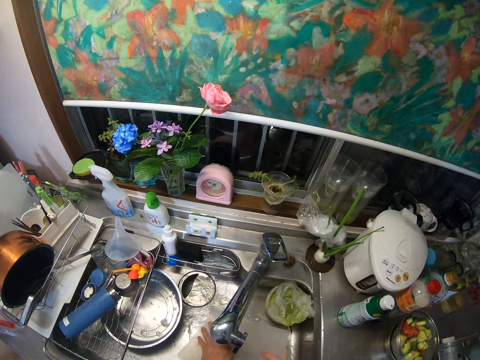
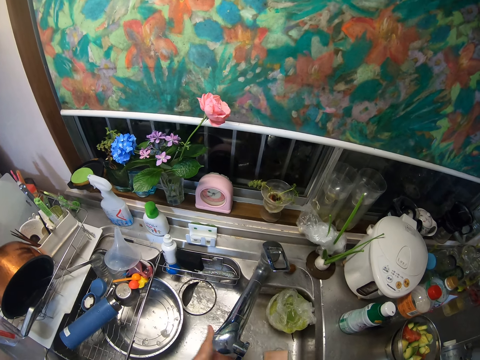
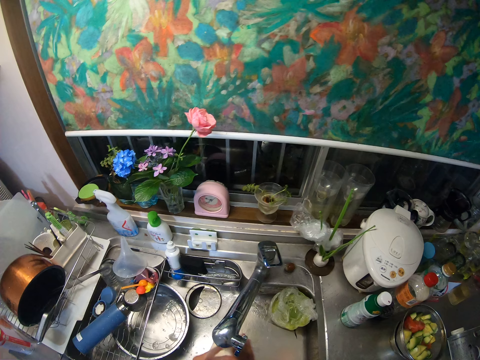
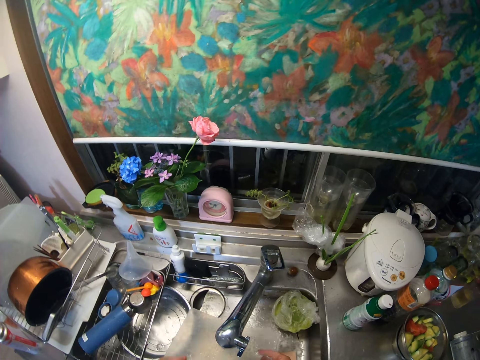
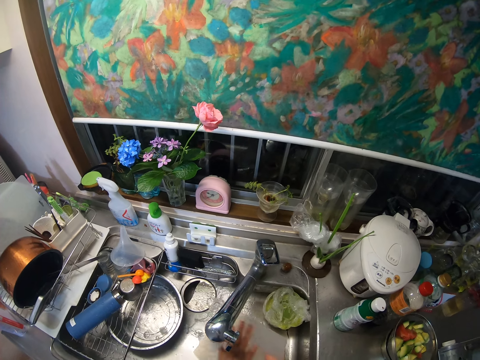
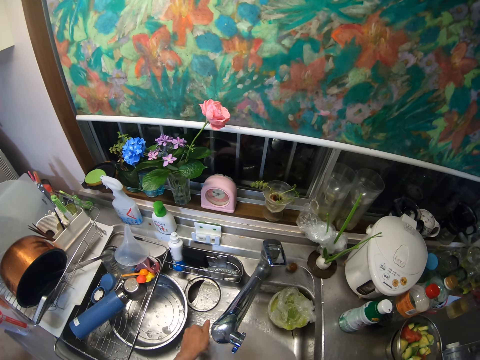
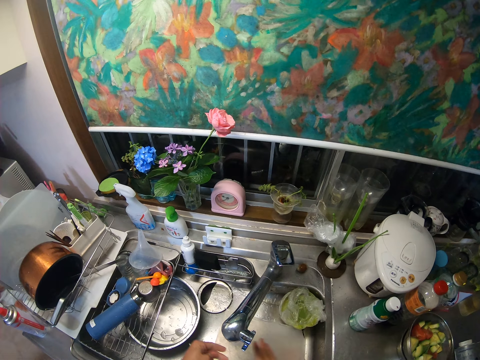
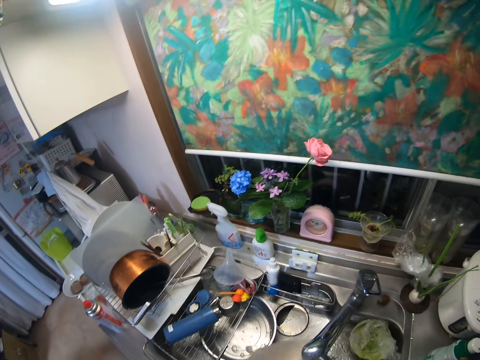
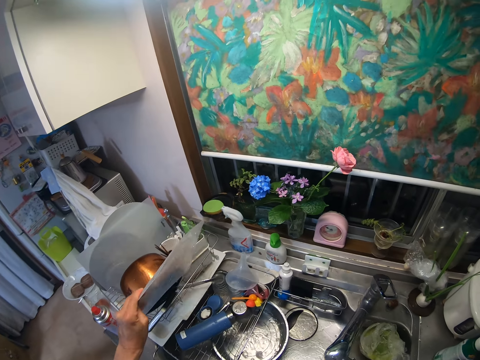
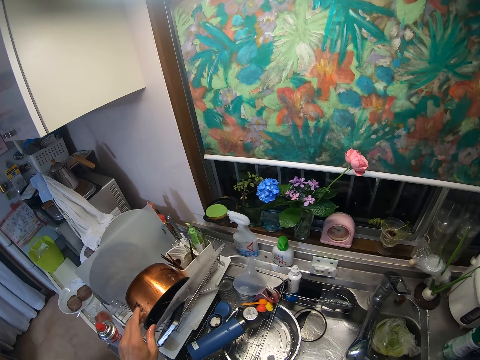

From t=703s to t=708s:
The camera wearer puts the plate in the sink basket.
